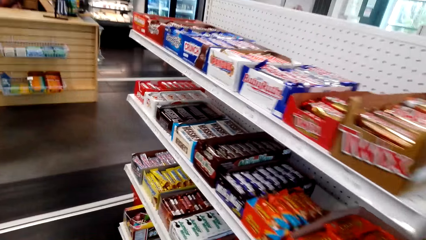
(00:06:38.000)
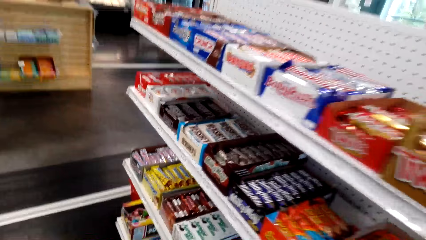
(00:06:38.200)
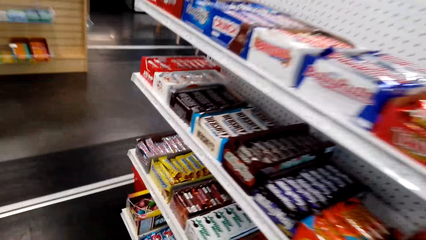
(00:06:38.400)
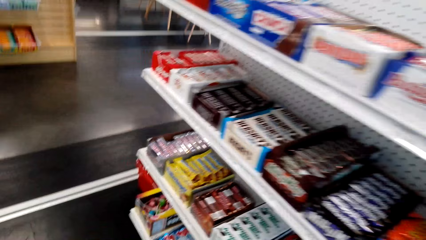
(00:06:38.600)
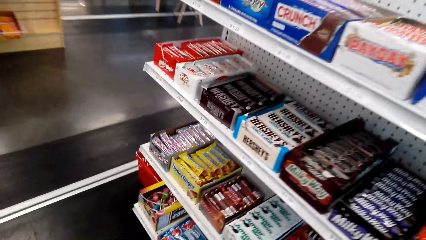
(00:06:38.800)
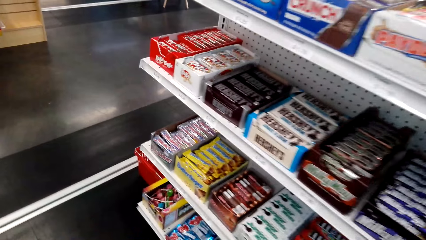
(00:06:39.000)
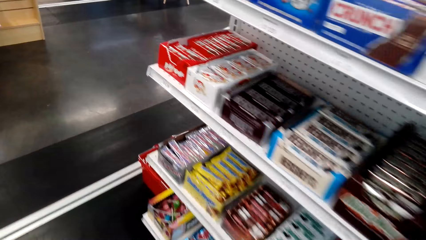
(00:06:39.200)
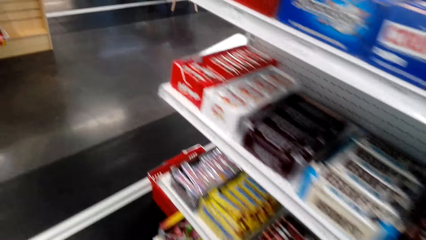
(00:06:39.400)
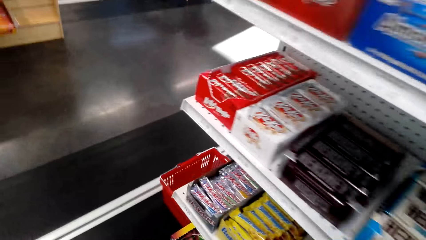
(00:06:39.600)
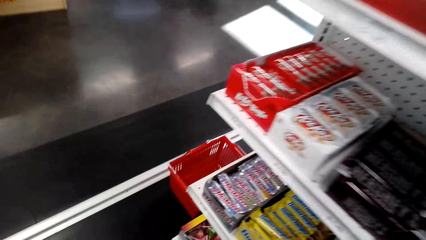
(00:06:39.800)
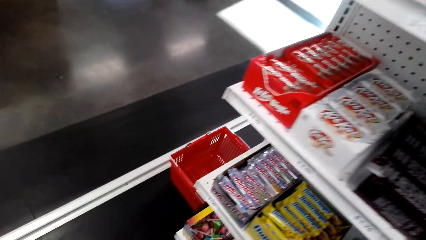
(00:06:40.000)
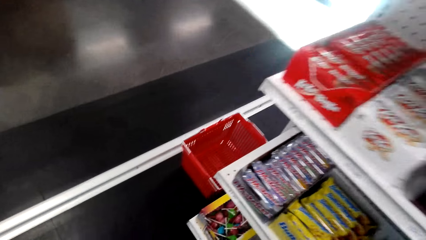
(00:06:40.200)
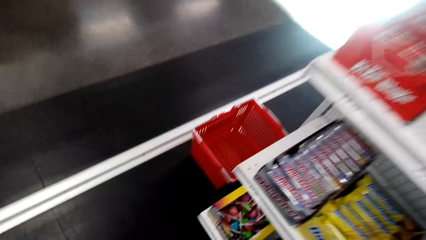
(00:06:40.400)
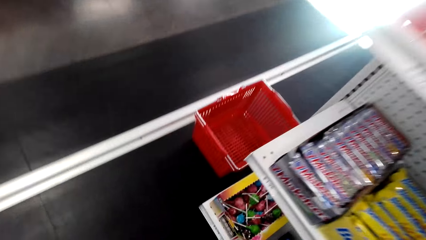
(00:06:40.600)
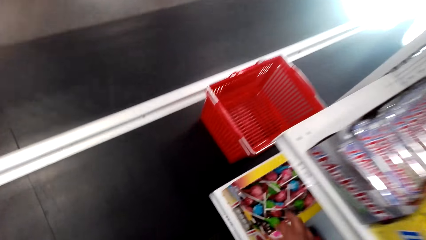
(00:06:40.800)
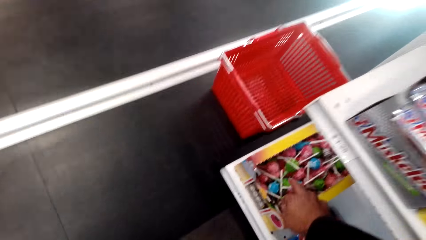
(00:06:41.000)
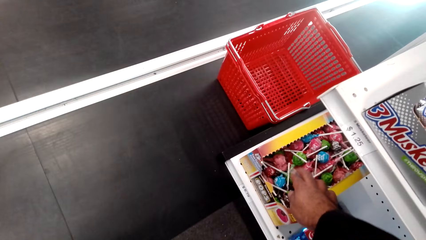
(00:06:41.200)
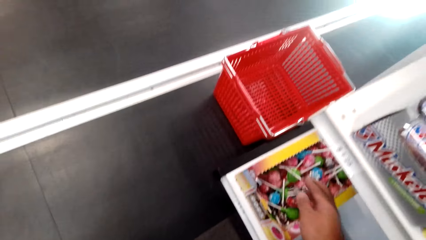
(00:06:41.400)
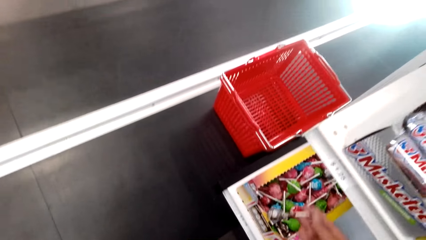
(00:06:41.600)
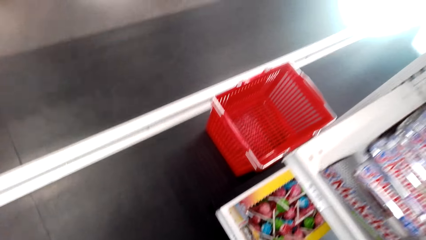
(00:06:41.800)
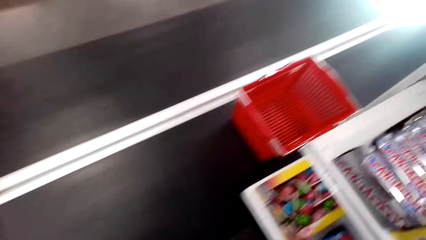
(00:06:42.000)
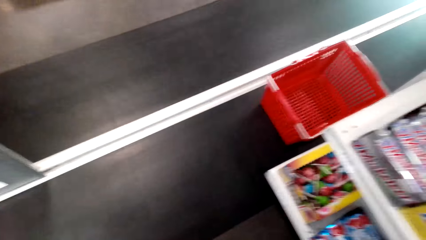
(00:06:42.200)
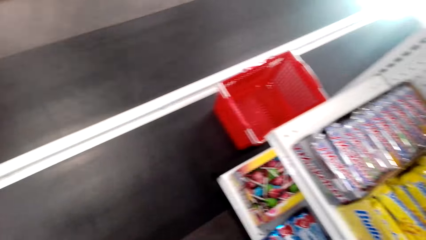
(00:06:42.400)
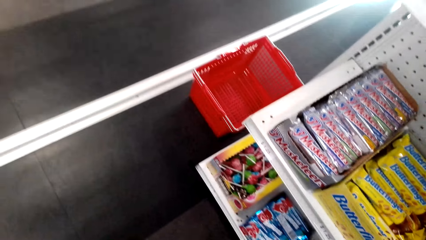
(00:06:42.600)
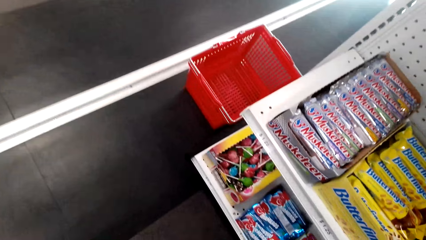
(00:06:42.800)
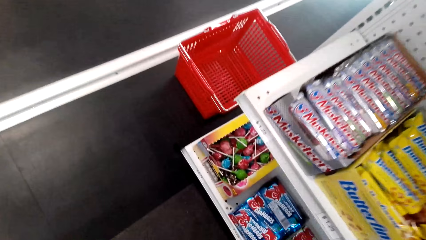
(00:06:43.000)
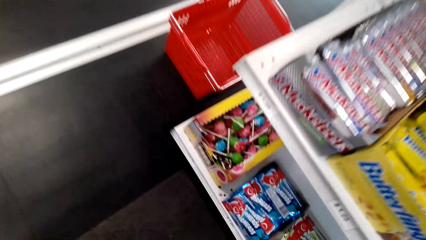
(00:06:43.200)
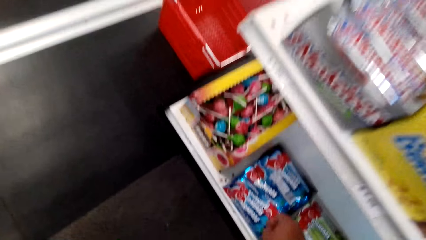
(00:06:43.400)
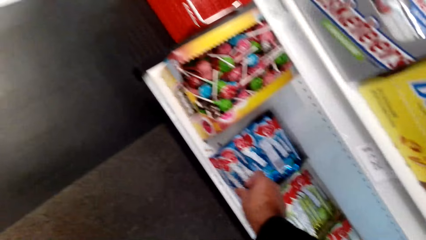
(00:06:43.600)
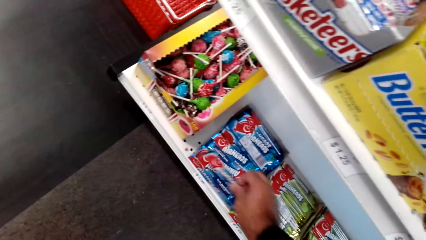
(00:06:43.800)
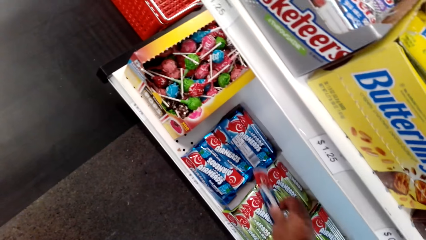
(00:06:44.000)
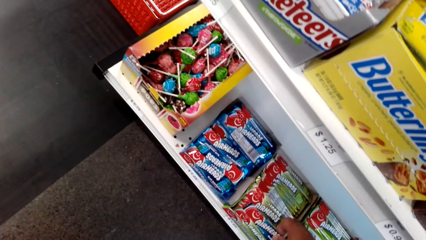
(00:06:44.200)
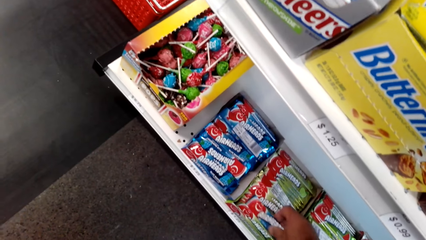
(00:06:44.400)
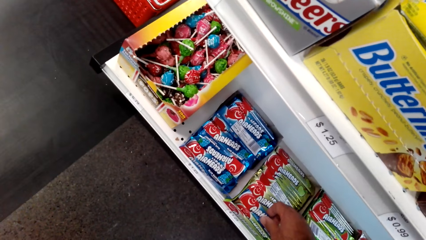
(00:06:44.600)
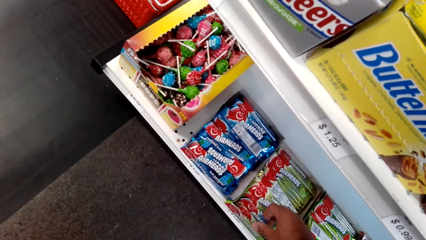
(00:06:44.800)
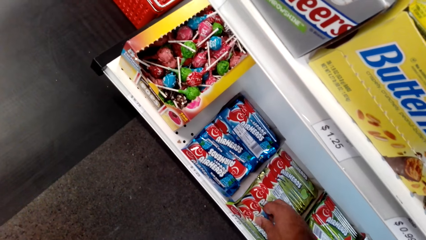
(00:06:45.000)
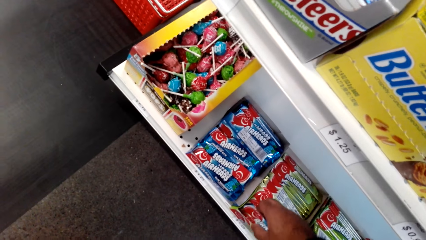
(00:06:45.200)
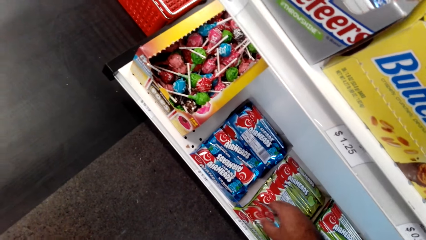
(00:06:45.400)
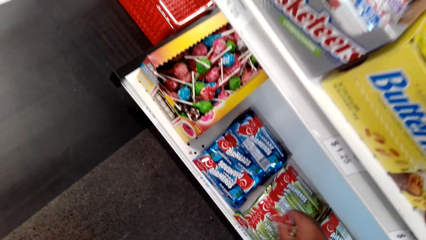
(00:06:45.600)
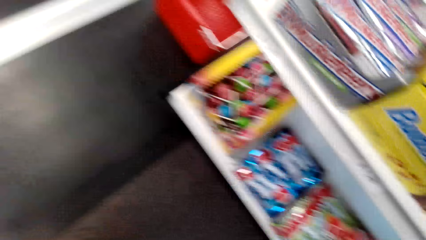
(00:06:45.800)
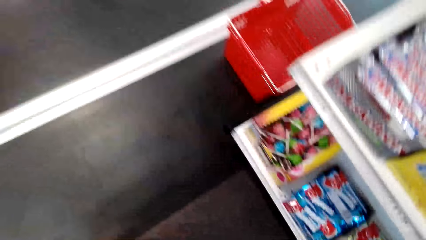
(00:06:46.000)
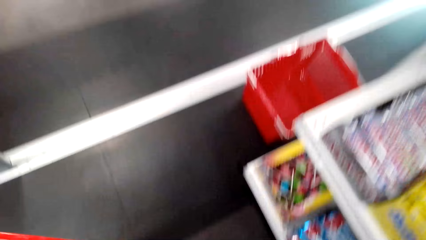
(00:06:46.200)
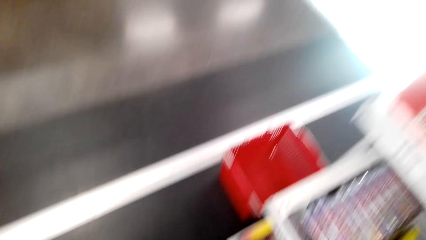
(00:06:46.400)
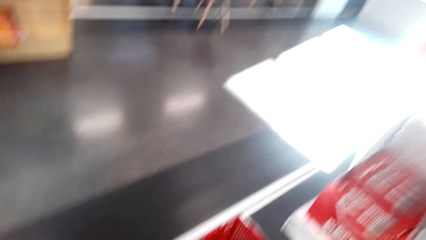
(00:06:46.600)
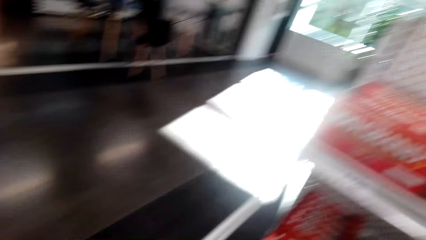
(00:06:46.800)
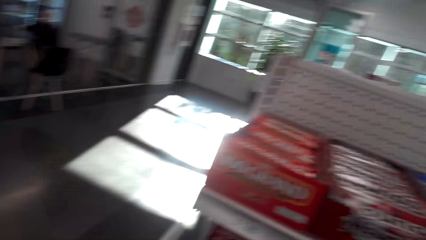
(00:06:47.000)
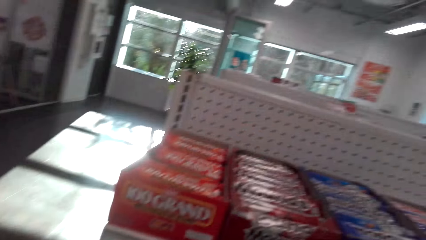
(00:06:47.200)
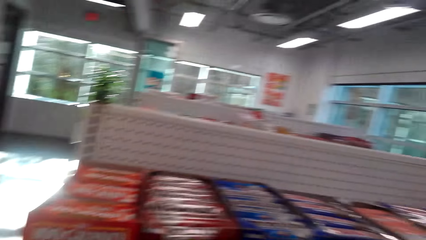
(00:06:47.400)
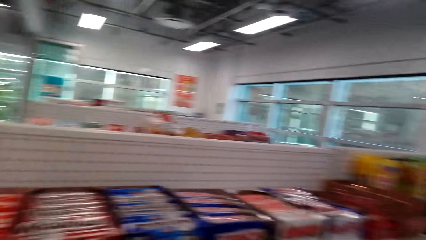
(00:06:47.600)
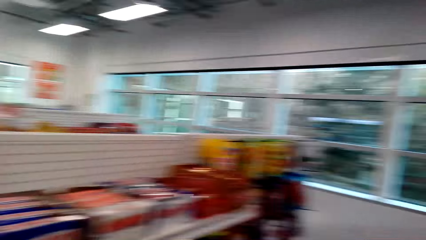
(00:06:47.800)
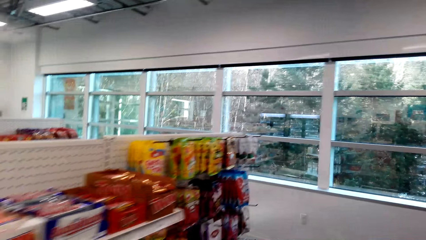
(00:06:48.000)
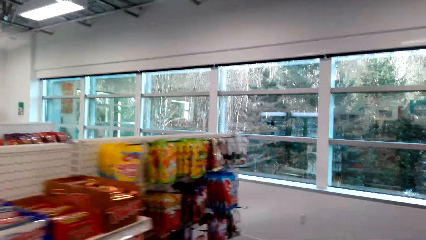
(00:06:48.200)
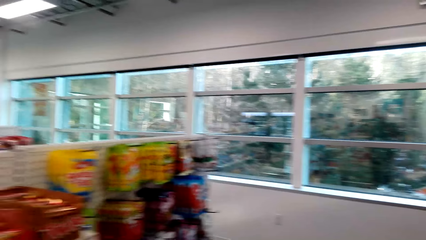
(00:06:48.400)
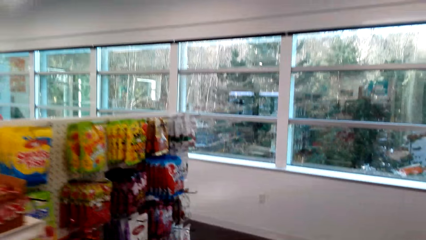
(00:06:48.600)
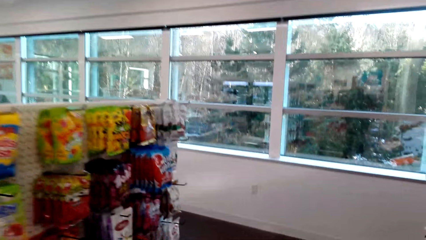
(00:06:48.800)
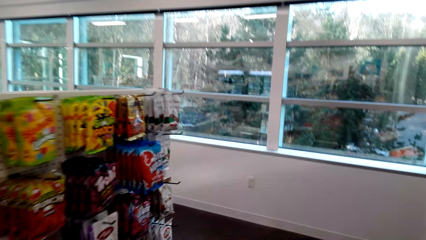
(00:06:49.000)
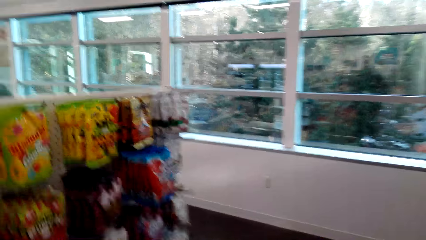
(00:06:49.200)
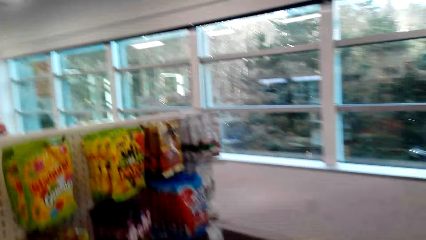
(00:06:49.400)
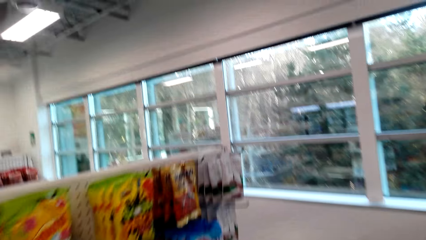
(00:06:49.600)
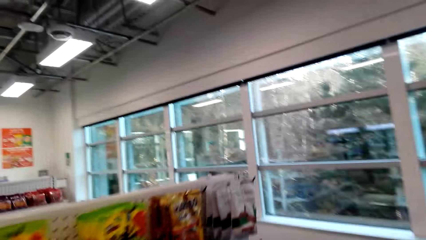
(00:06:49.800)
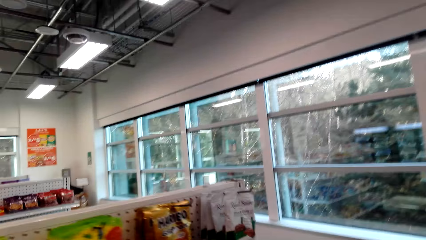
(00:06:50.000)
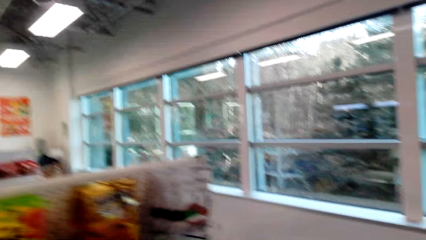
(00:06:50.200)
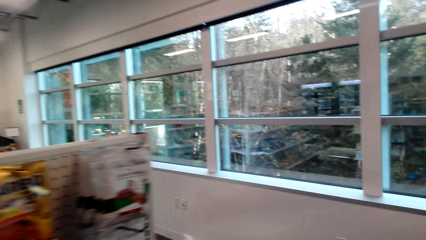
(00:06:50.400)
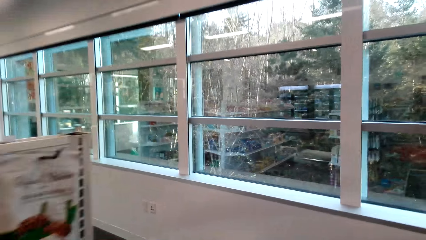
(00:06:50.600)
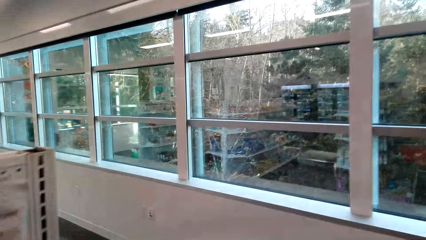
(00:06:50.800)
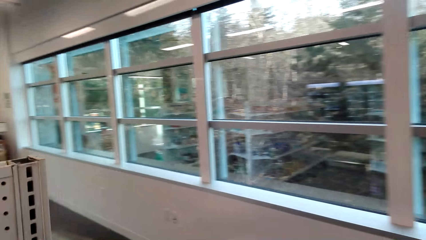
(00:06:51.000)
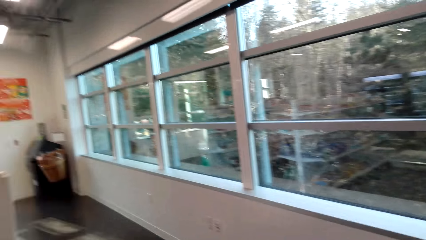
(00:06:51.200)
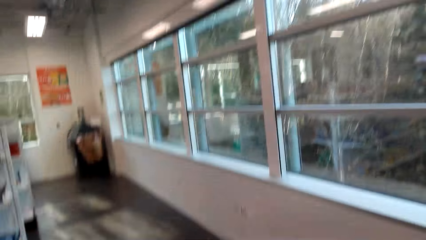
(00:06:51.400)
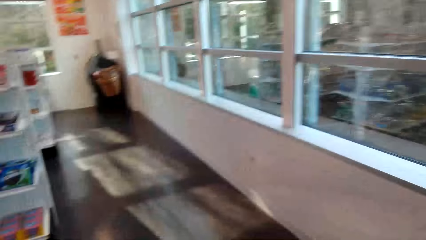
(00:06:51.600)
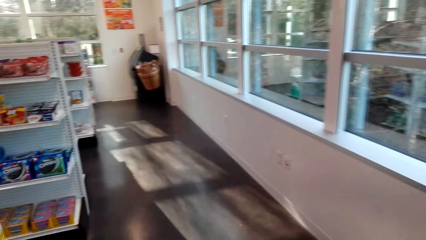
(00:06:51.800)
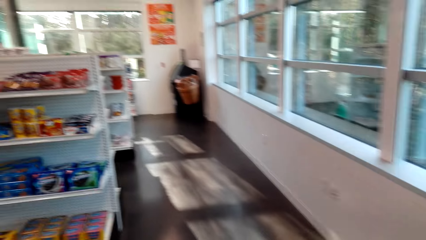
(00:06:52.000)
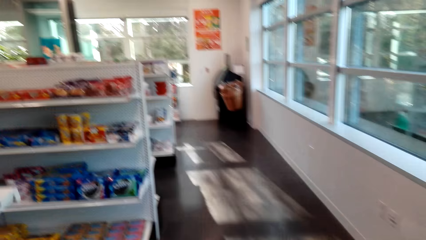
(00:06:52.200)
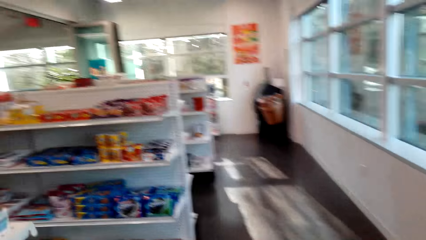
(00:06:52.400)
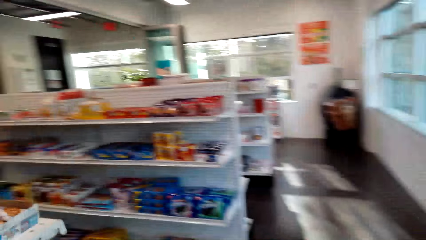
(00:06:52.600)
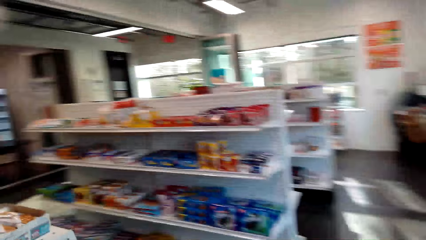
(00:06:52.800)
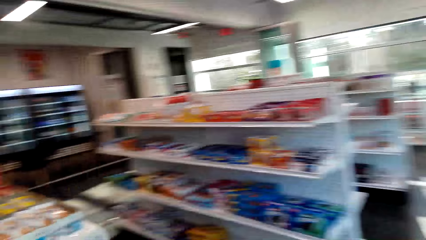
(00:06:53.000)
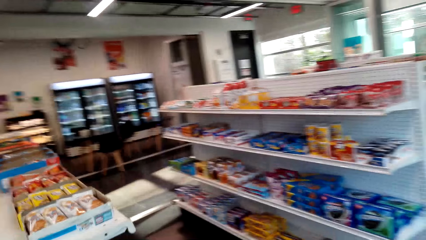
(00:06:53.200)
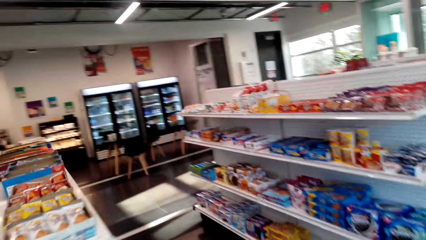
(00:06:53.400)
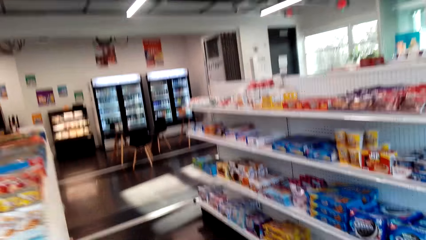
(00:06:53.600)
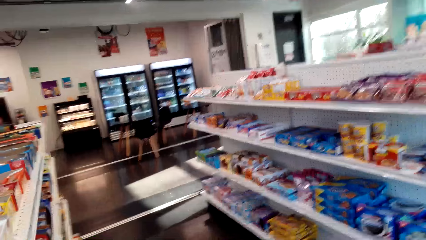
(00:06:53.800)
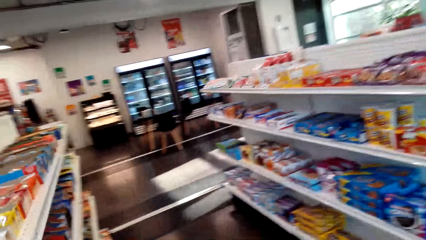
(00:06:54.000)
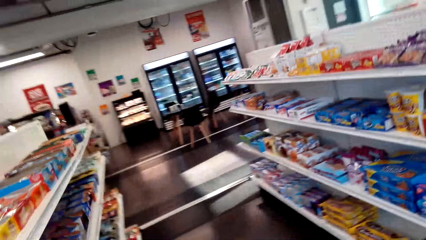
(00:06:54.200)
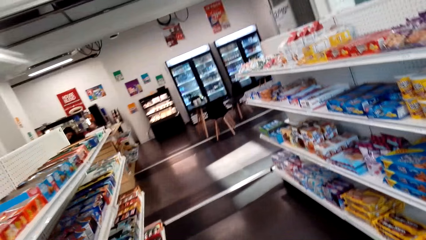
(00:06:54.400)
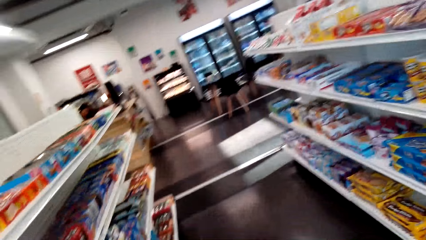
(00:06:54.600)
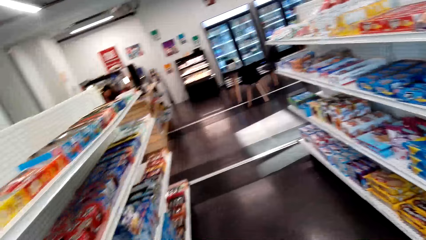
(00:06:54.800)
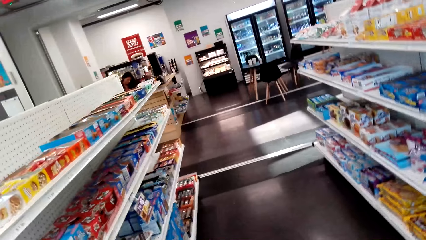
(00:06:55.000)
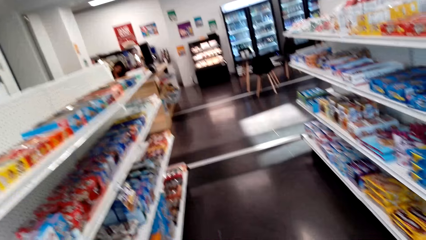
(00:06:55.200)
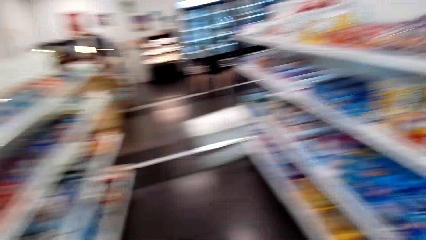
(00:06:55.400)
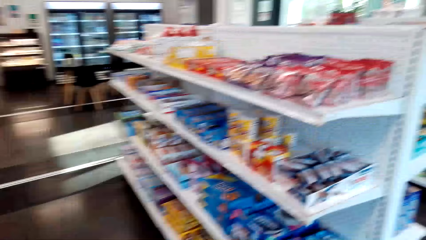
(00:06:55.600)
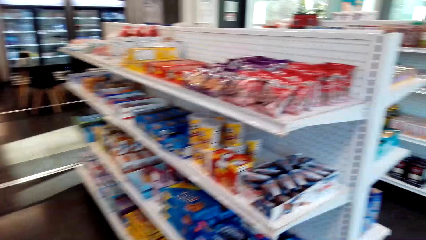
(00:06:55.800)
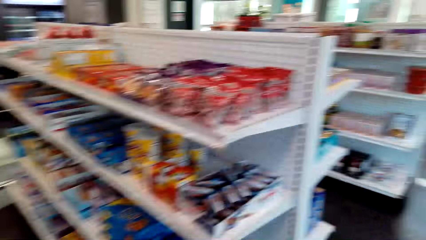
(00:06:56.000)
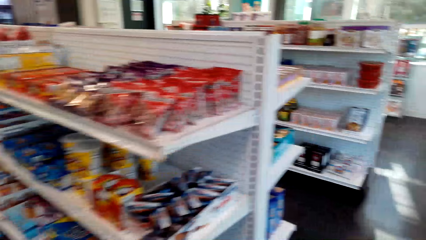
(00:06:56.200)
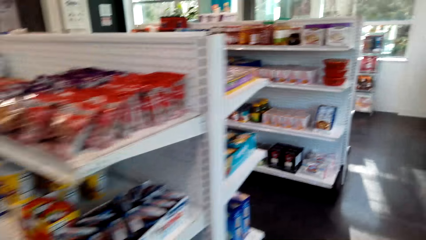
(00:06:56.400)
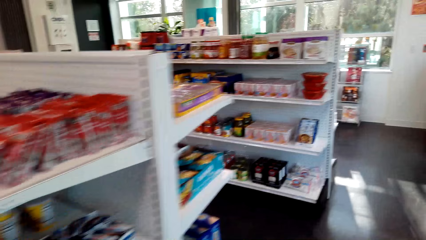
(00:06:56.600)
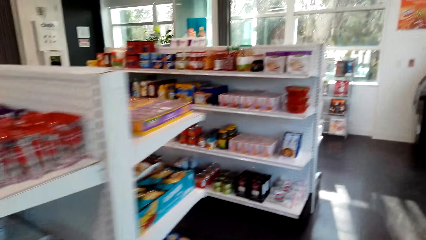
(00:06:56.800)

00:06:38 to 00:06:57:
The camera wearer moves towards the shelf. They pick a lollipop from the box. They pick chocolates from the box. They walk in the supermarket.
